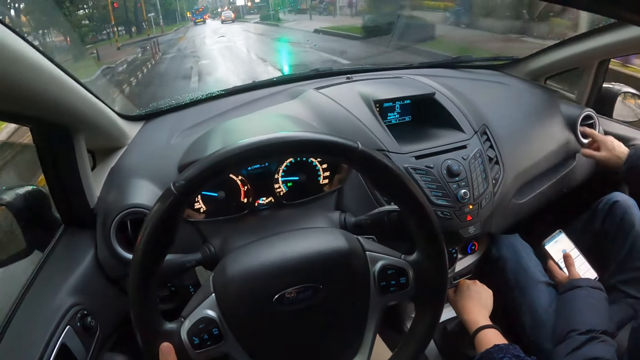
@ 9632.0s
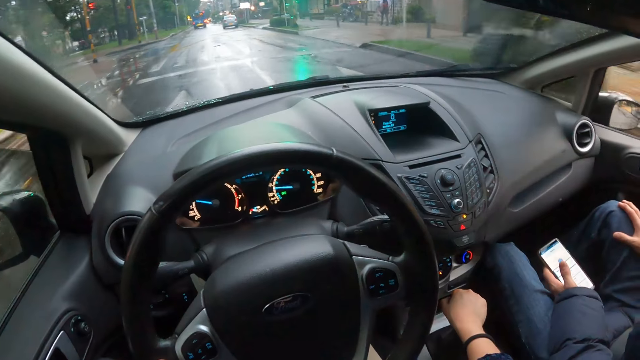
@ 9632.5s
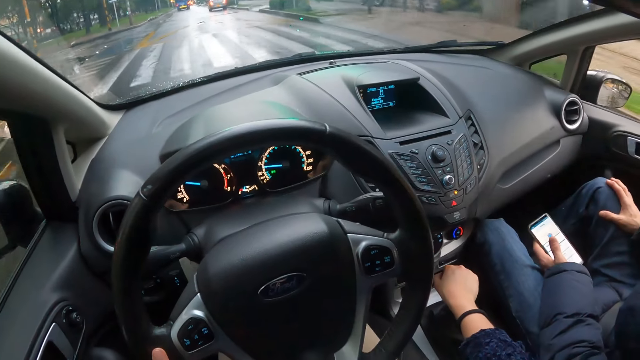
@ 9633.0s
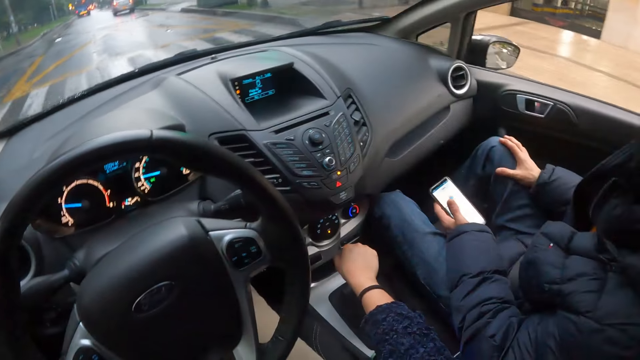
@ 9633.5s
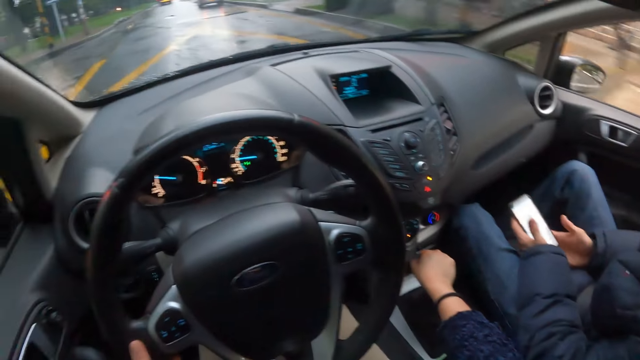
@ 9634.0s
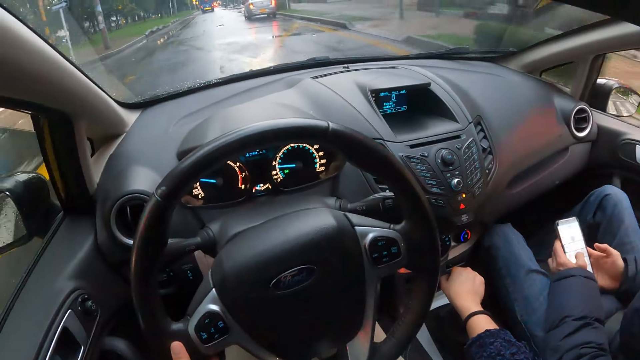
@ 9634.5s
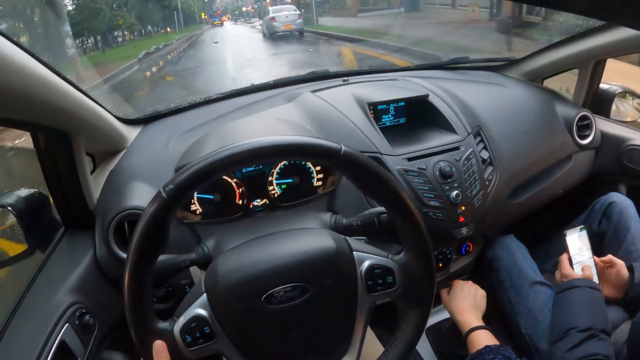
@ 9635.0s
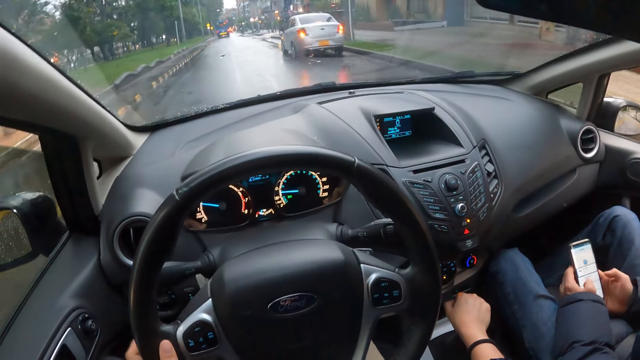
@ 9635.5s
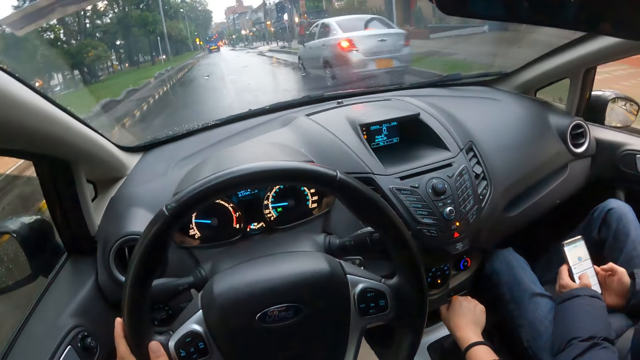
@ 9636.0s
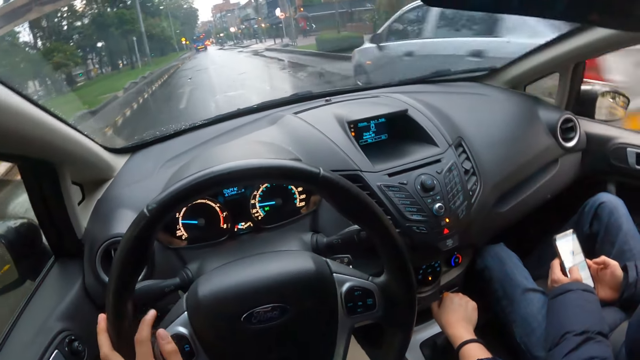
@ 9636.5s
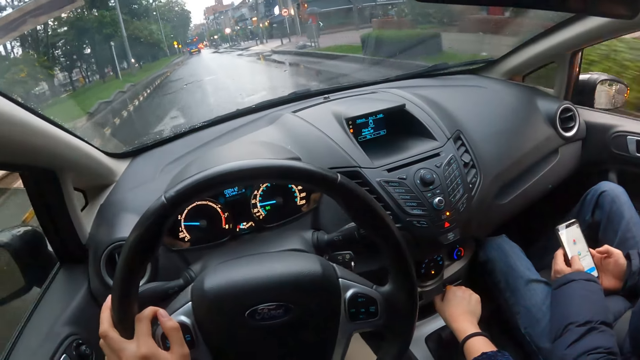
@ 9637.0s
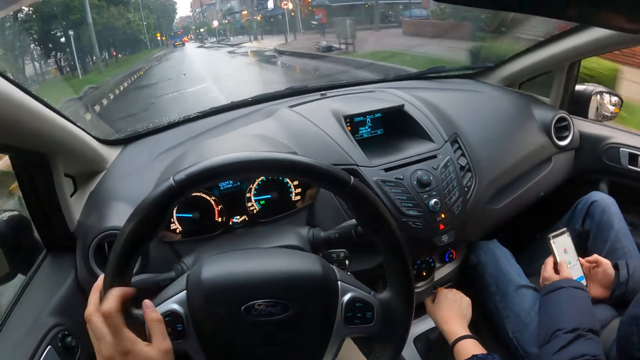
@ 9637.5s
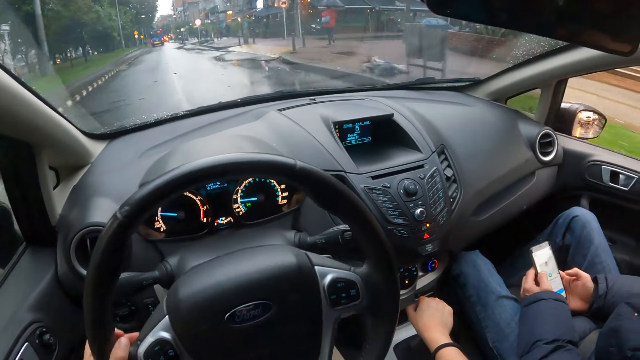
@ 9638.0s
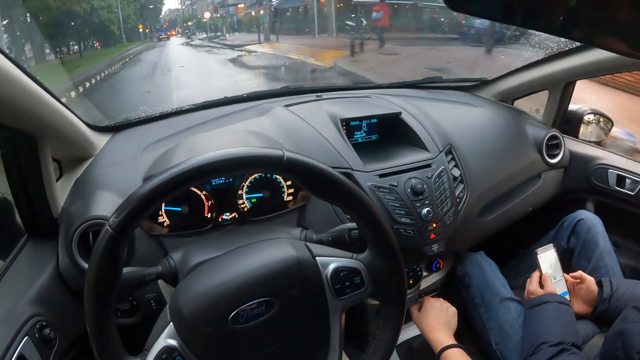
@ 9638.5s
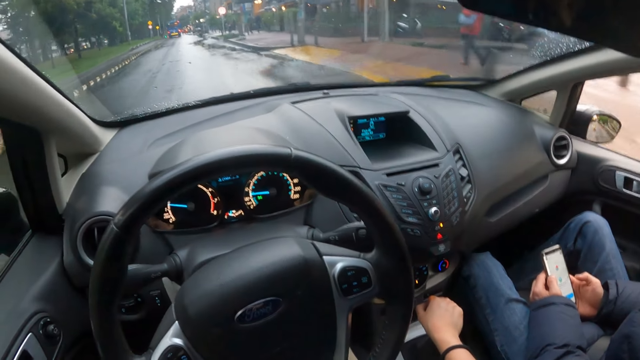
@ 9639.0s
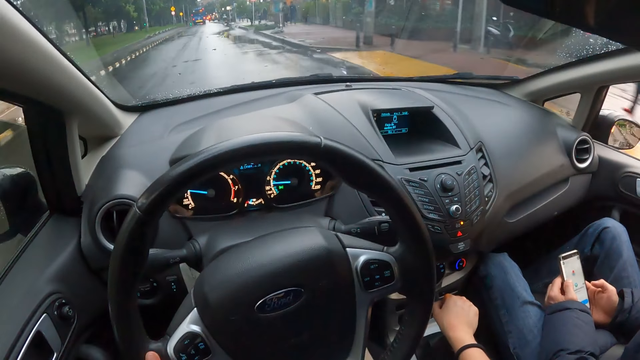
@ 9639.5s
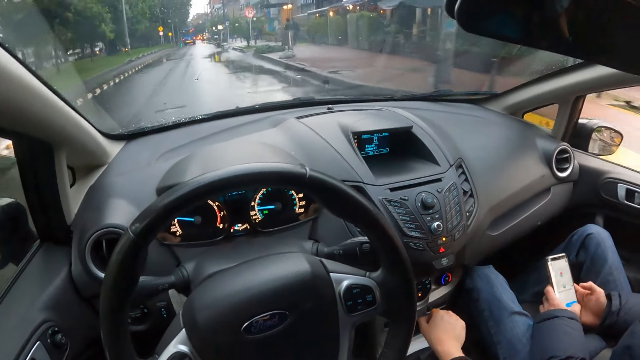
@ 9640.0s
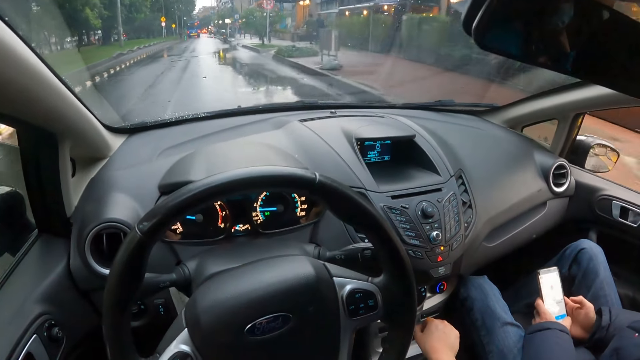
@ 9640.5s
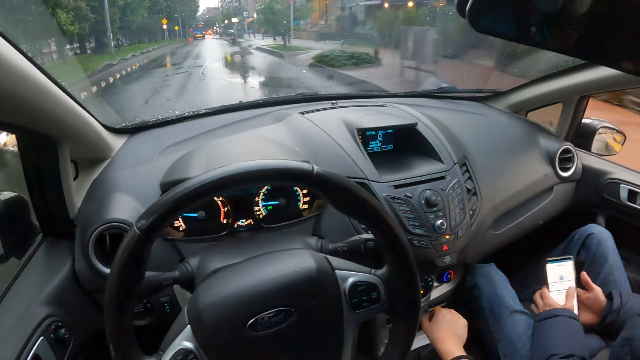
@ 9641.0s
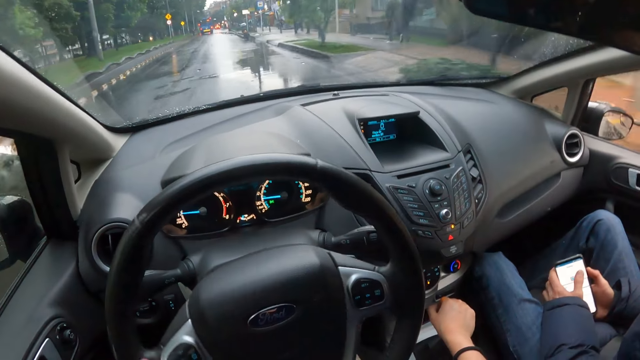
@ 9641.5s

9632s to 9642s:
The man holds the phone with both hands. He operates the phone with both hands. The camera wearer drives past a silver car.

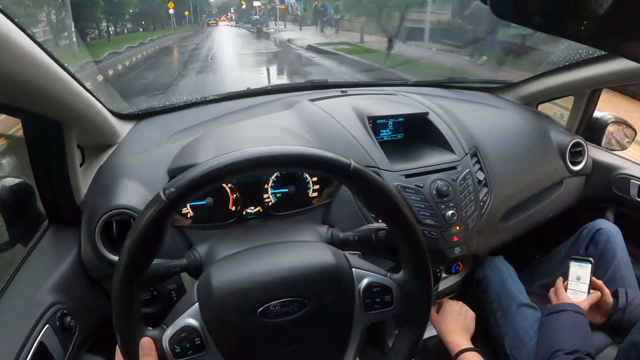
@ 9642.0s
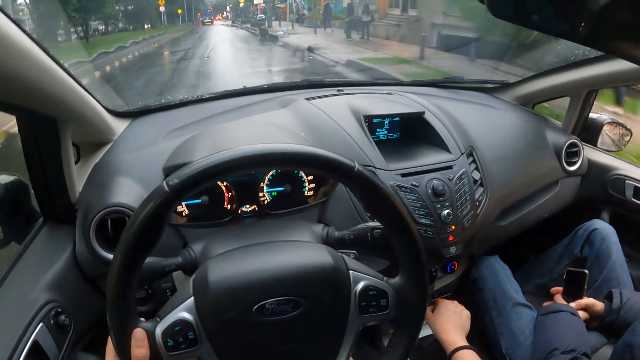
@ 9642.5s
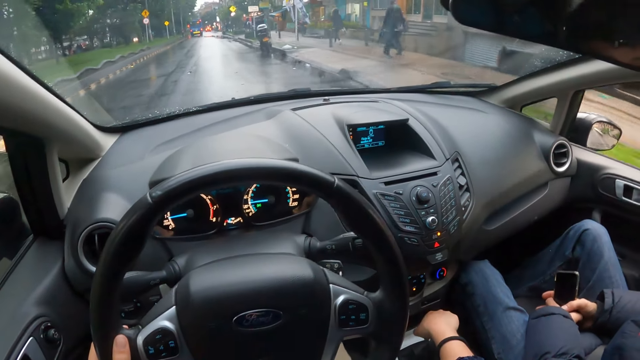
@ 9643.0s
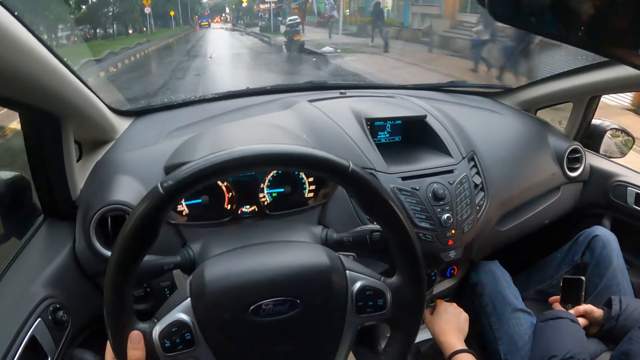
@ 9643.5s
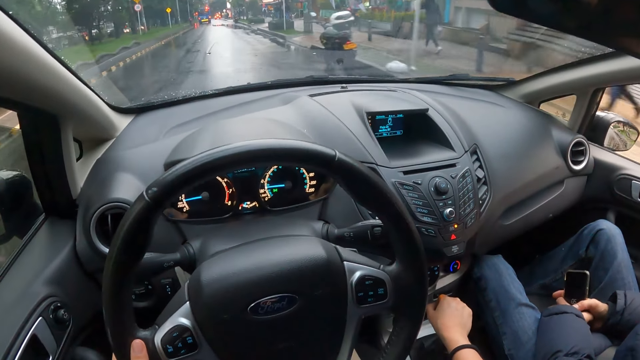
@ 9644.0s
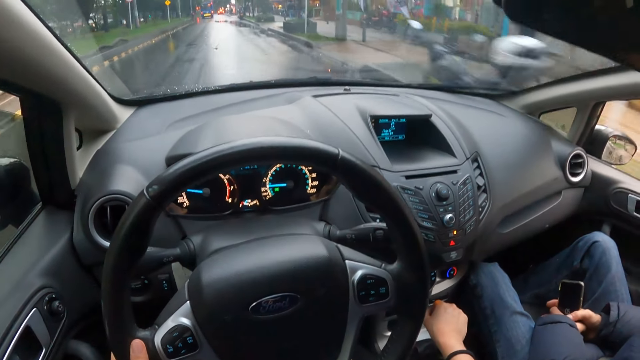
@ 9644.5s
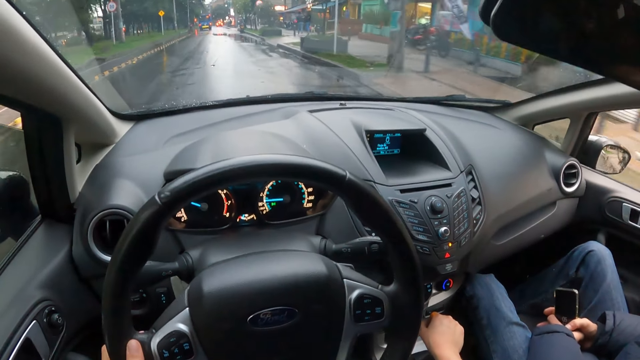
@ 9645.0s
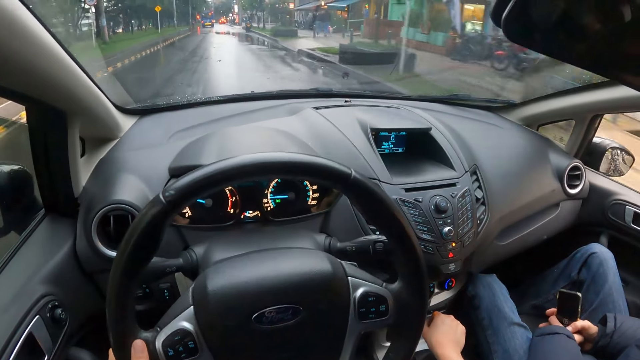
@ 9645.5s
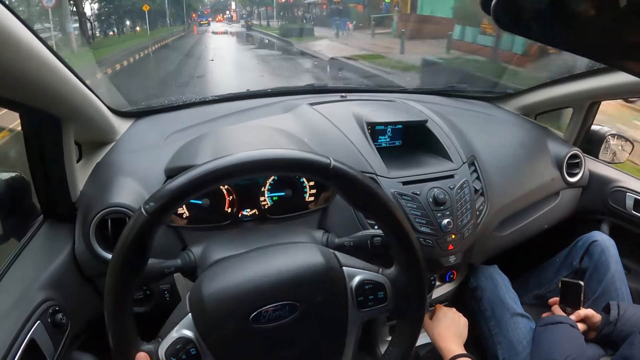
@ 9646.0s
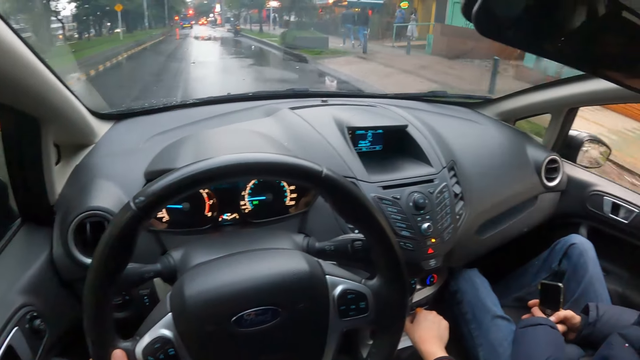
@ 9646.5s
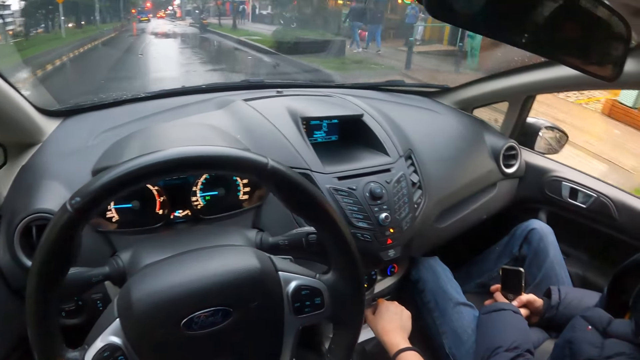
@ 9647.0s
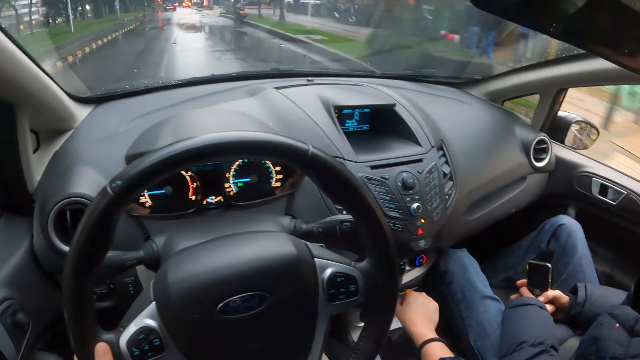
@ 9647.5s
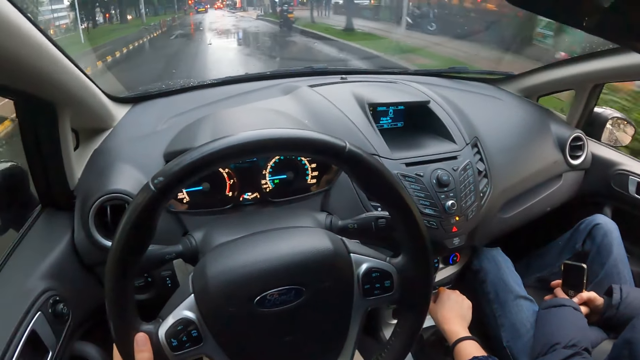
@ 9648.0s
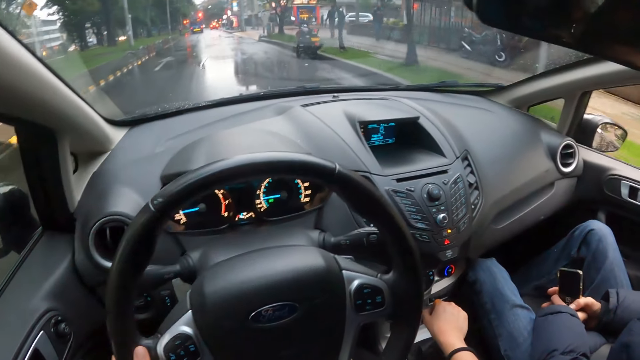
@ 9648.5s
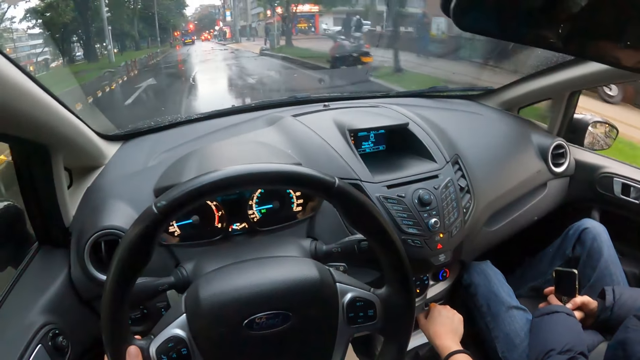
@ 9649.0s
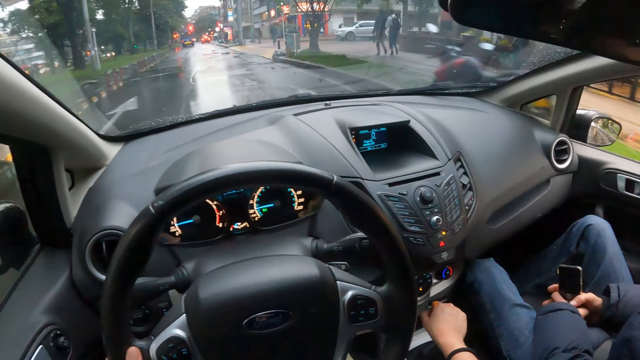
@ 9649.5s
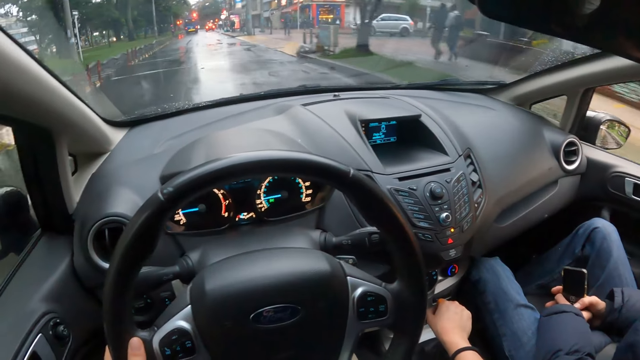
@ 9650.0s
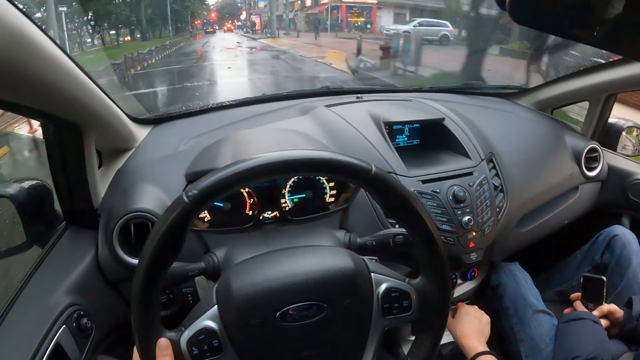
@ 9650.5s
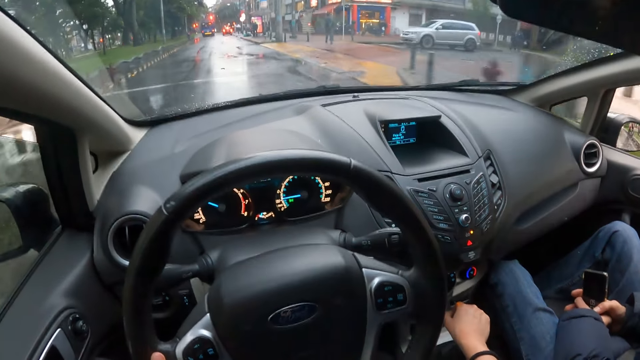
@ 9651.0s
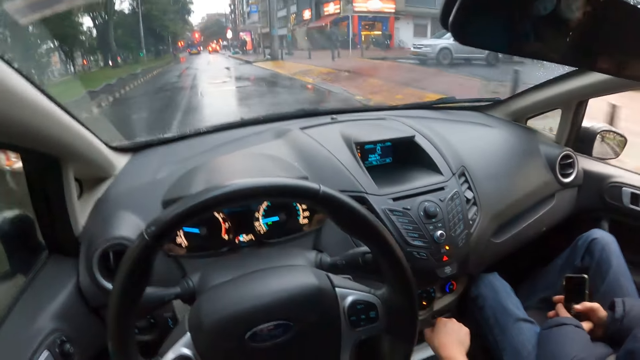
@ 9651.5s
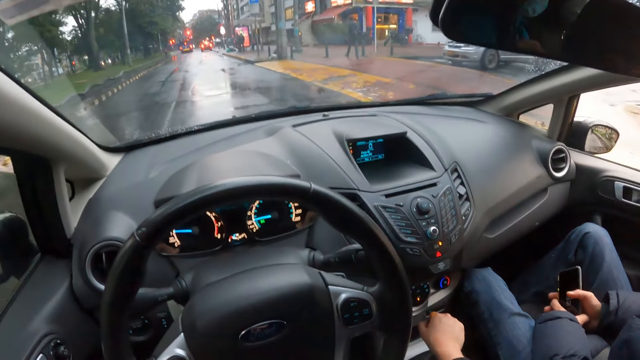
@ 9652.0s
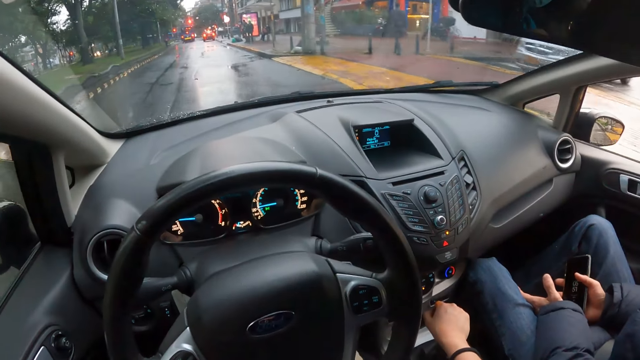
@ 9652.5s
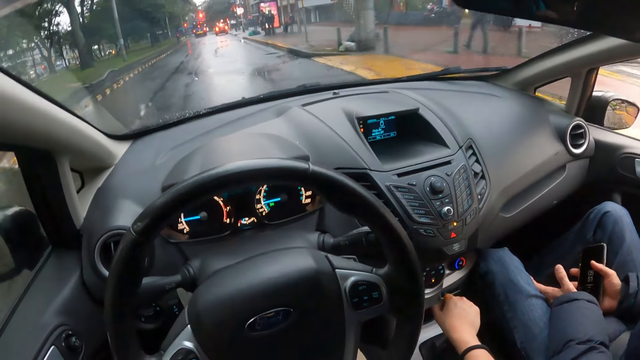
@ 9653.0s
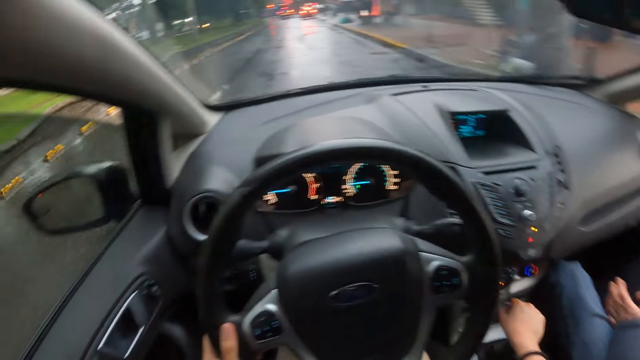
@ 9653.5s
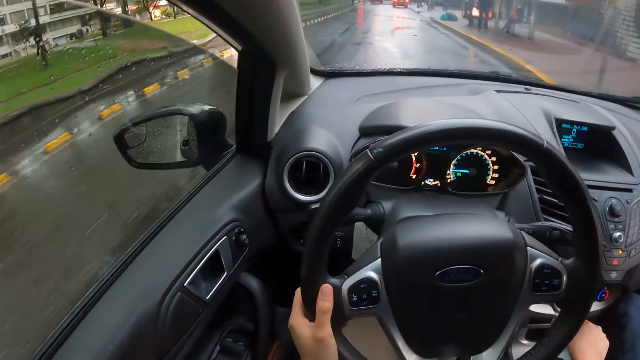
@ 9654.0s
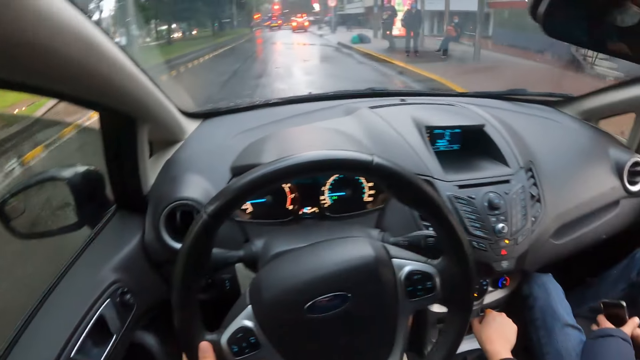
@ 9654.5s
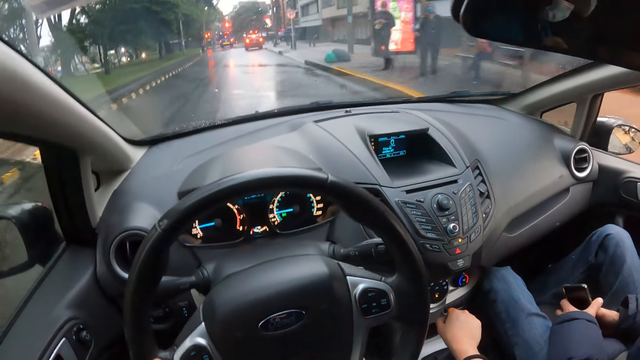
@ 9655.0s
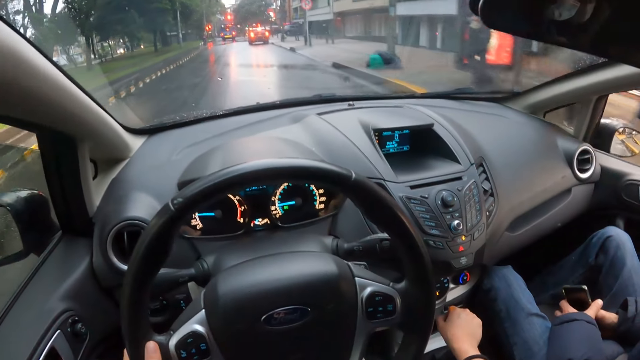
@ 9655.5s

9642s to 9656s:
The camera wearer drives past a bike. They drive past a bike again.
